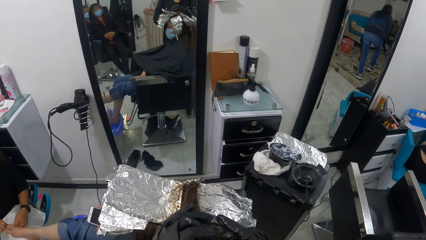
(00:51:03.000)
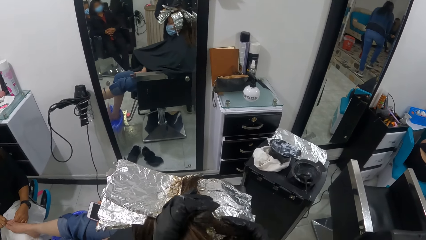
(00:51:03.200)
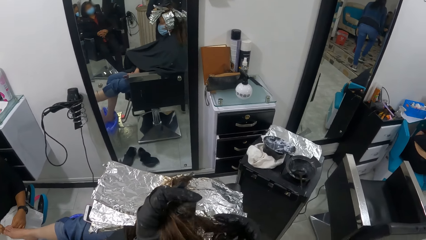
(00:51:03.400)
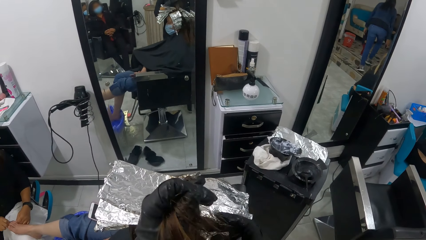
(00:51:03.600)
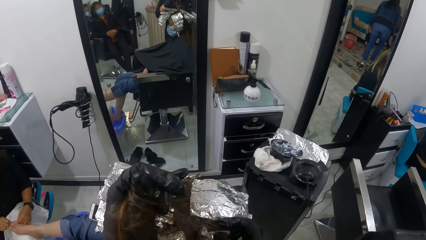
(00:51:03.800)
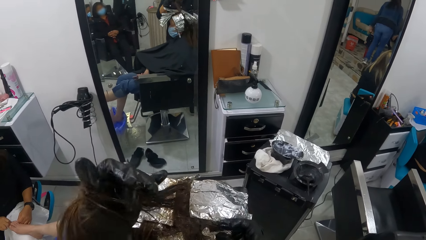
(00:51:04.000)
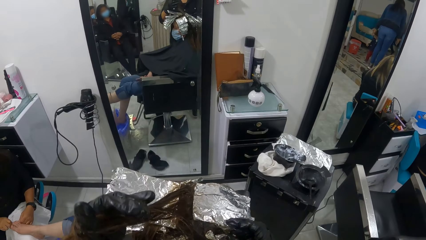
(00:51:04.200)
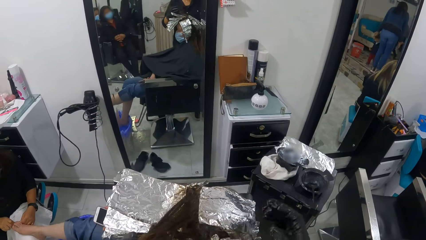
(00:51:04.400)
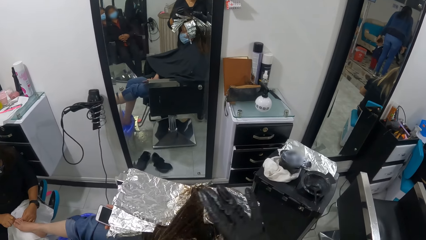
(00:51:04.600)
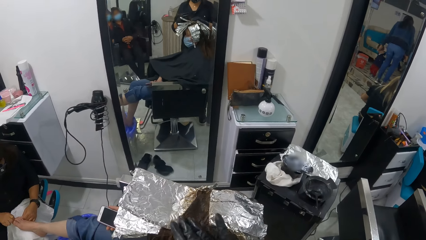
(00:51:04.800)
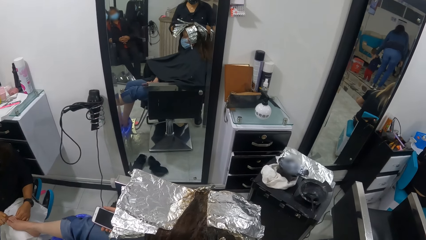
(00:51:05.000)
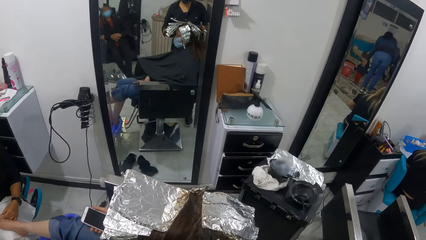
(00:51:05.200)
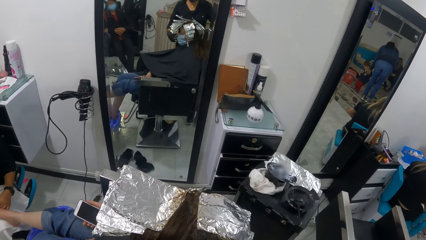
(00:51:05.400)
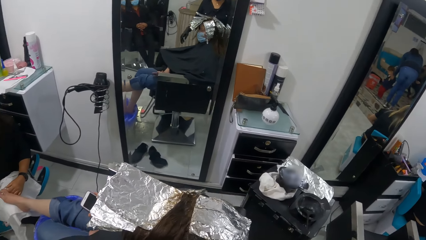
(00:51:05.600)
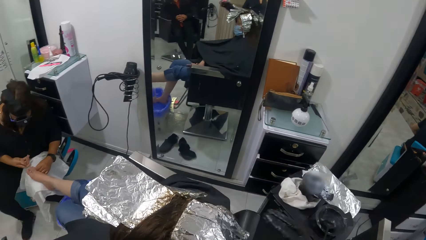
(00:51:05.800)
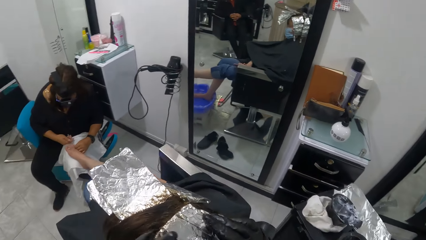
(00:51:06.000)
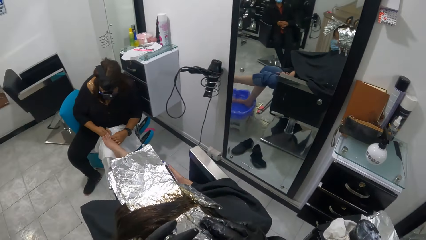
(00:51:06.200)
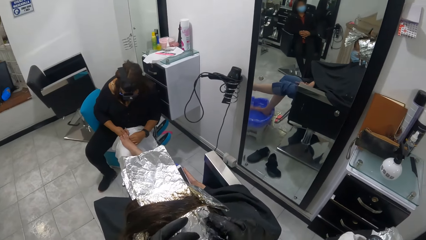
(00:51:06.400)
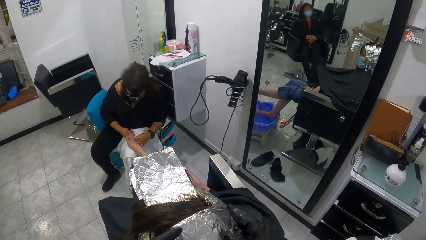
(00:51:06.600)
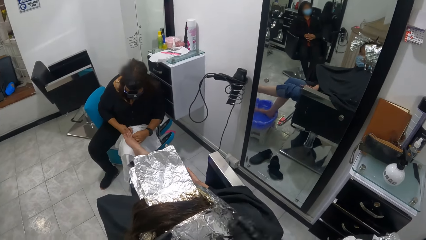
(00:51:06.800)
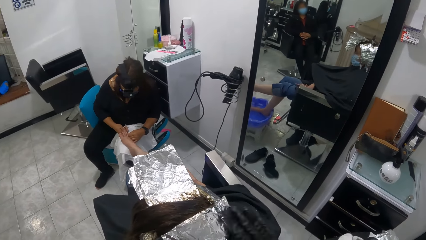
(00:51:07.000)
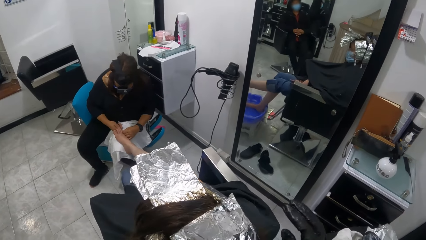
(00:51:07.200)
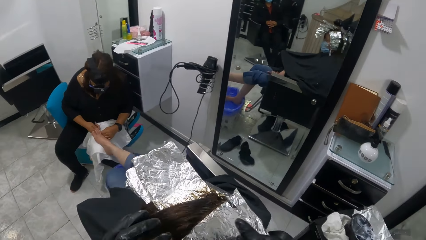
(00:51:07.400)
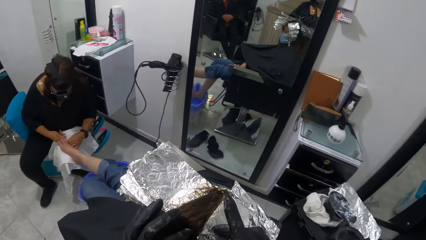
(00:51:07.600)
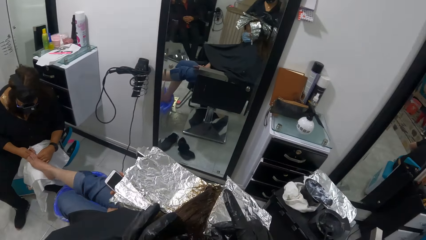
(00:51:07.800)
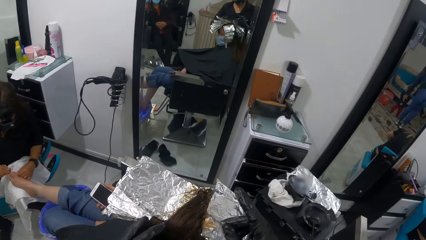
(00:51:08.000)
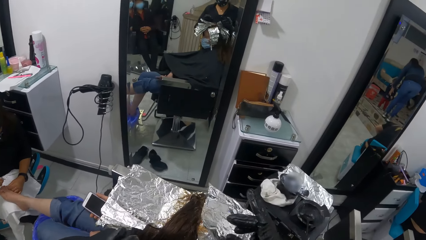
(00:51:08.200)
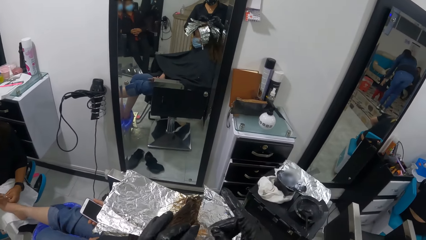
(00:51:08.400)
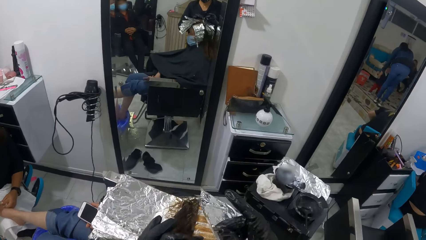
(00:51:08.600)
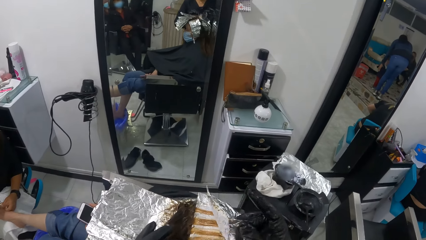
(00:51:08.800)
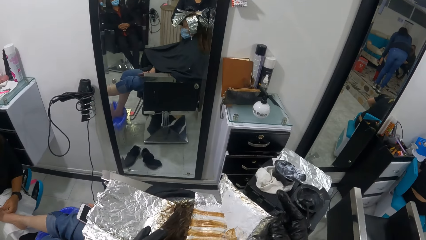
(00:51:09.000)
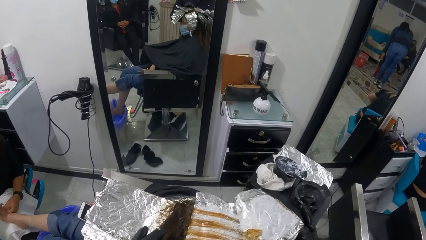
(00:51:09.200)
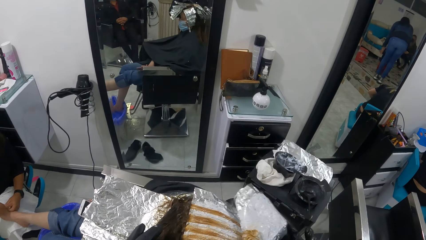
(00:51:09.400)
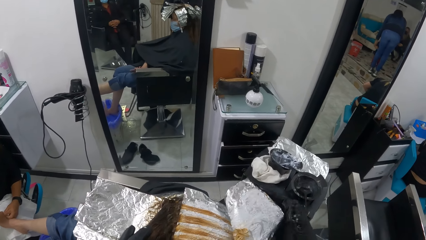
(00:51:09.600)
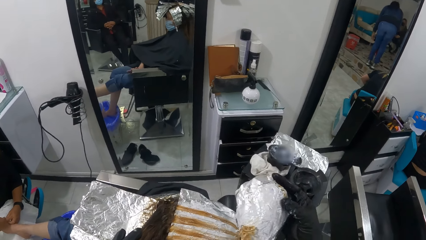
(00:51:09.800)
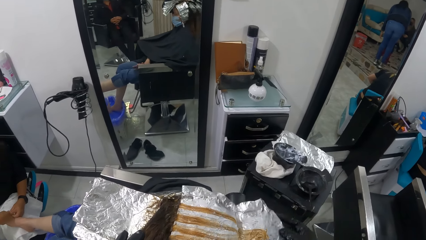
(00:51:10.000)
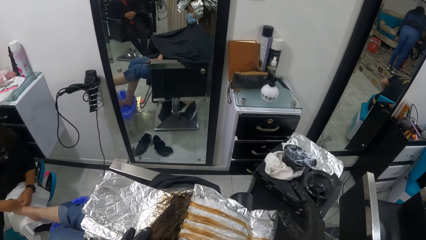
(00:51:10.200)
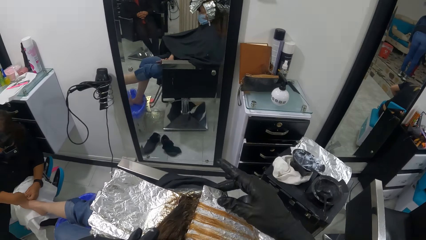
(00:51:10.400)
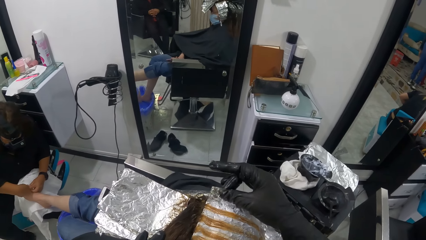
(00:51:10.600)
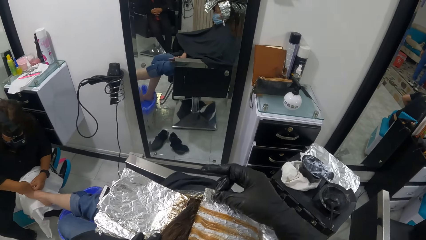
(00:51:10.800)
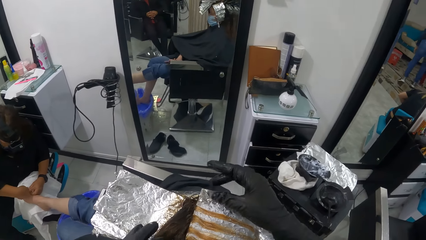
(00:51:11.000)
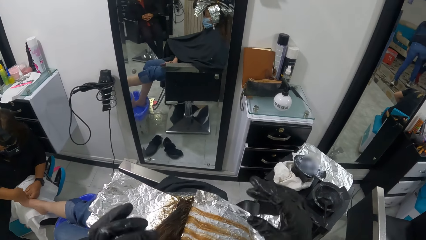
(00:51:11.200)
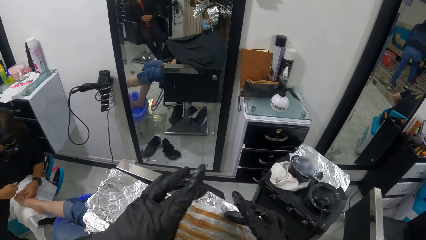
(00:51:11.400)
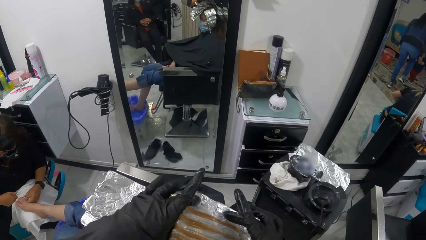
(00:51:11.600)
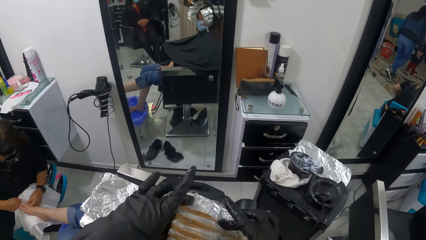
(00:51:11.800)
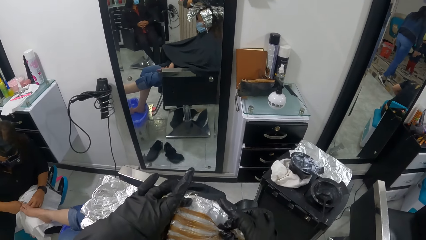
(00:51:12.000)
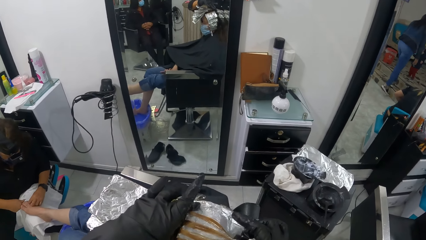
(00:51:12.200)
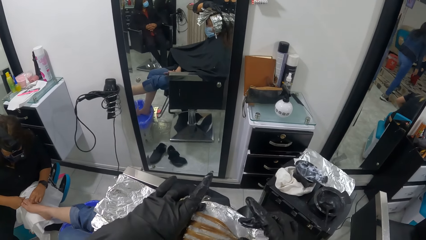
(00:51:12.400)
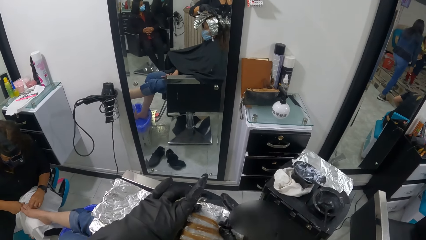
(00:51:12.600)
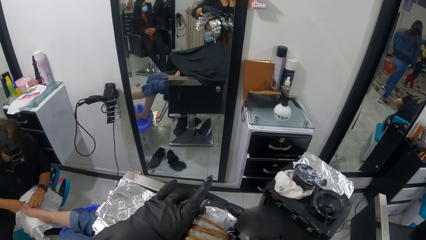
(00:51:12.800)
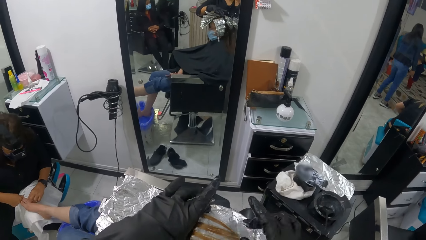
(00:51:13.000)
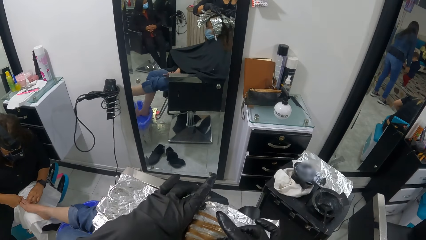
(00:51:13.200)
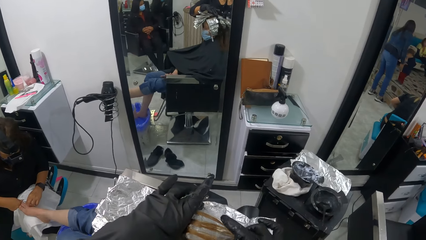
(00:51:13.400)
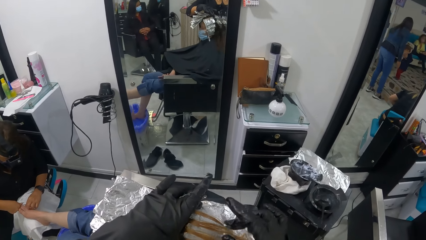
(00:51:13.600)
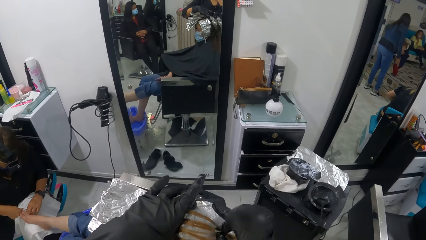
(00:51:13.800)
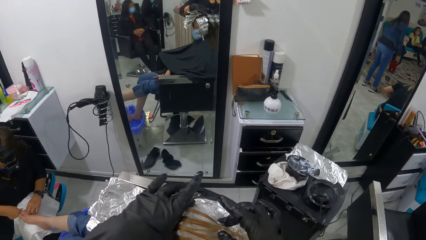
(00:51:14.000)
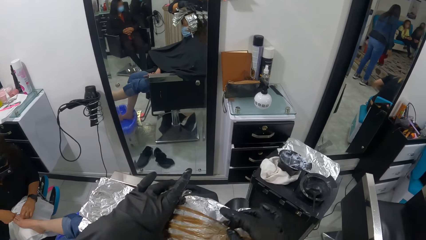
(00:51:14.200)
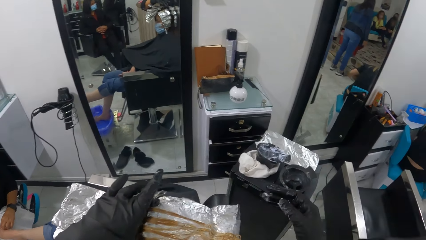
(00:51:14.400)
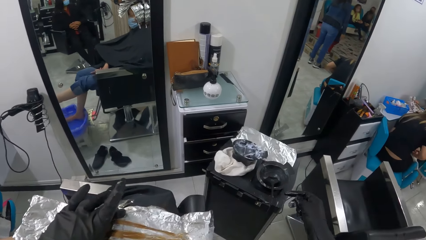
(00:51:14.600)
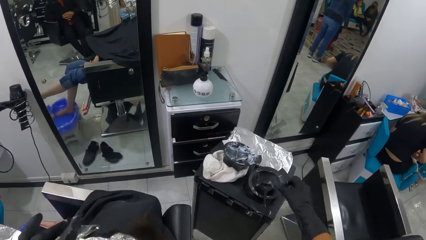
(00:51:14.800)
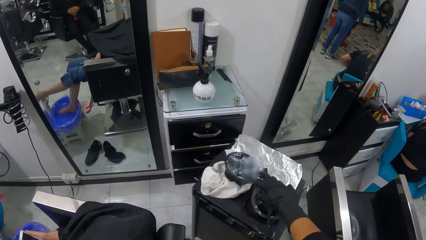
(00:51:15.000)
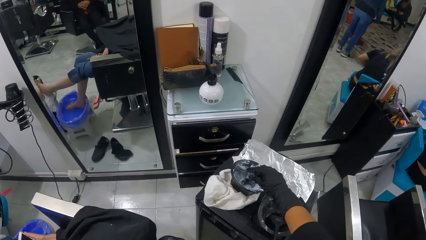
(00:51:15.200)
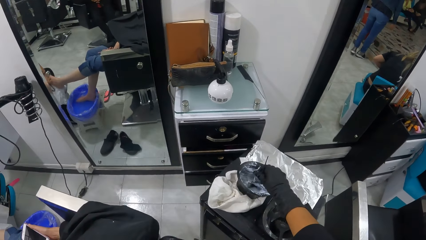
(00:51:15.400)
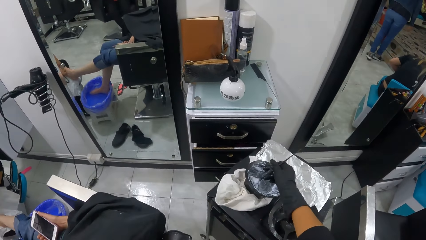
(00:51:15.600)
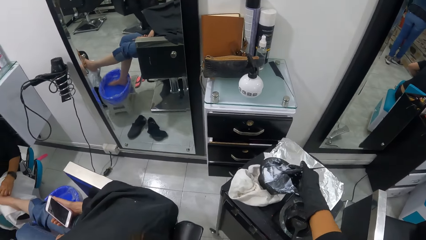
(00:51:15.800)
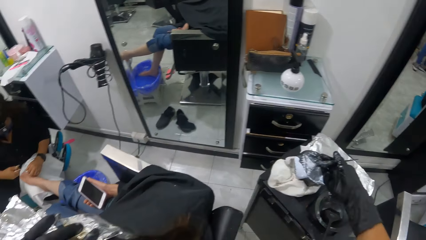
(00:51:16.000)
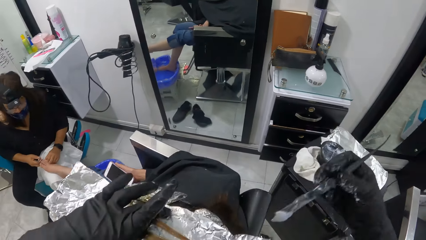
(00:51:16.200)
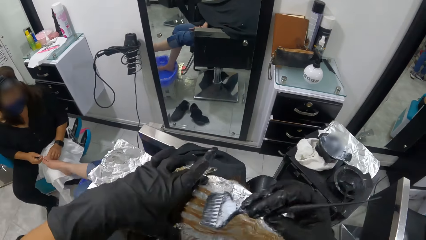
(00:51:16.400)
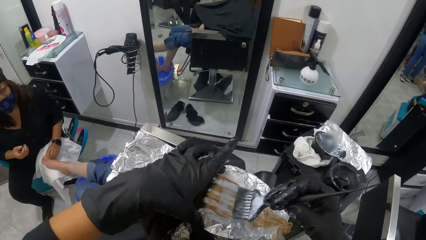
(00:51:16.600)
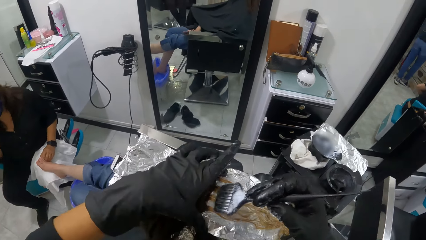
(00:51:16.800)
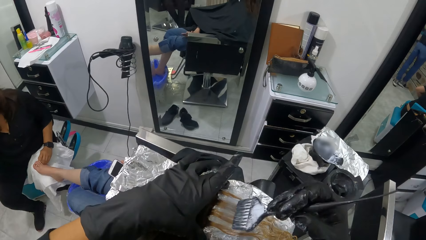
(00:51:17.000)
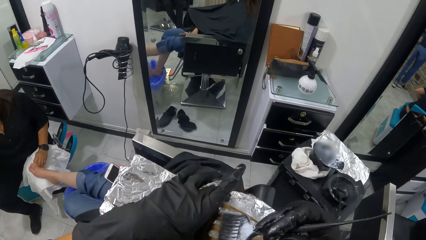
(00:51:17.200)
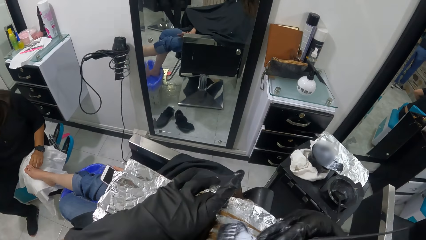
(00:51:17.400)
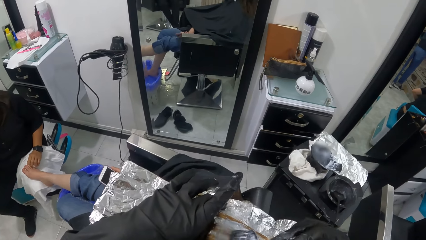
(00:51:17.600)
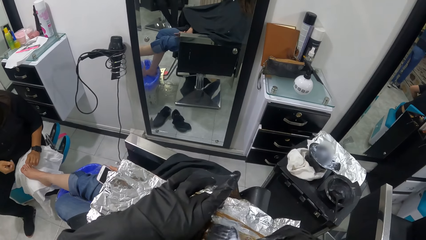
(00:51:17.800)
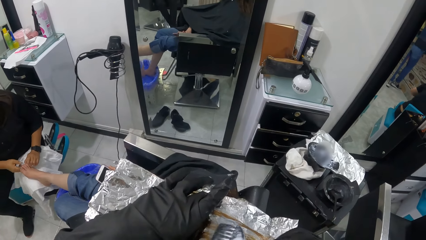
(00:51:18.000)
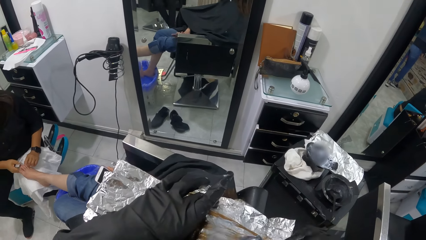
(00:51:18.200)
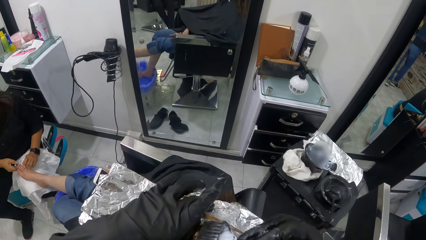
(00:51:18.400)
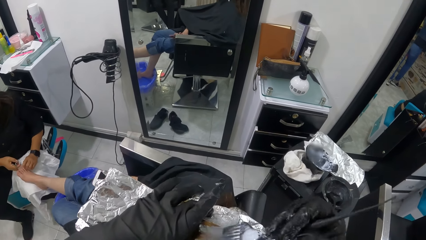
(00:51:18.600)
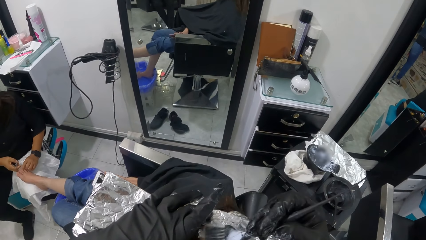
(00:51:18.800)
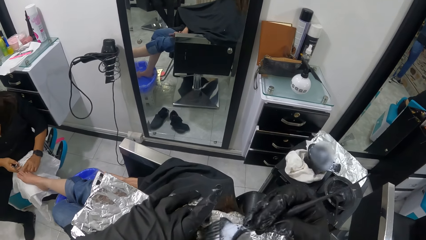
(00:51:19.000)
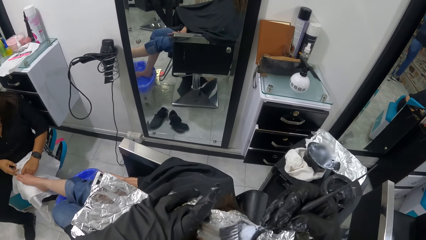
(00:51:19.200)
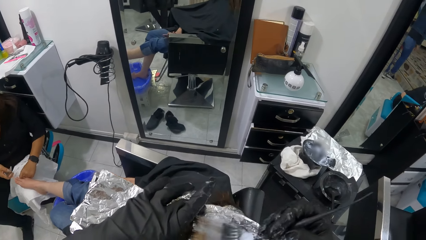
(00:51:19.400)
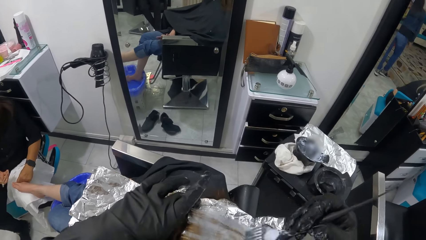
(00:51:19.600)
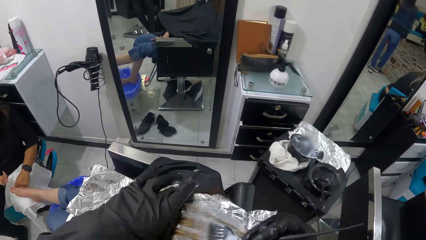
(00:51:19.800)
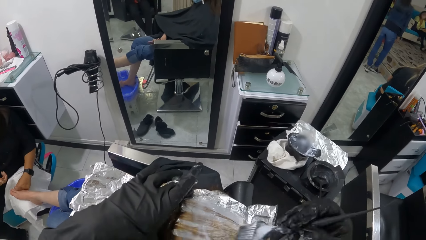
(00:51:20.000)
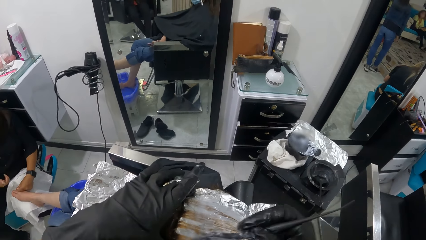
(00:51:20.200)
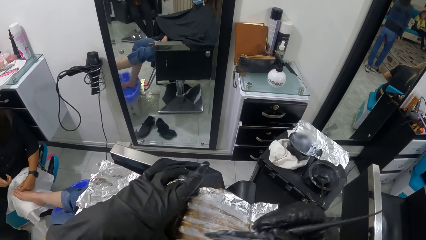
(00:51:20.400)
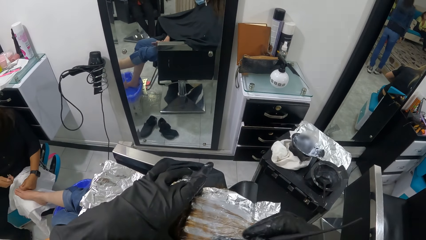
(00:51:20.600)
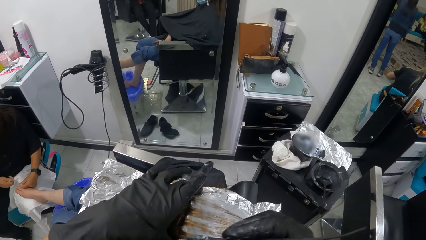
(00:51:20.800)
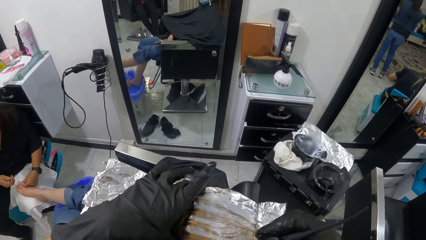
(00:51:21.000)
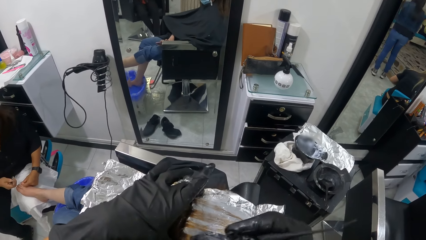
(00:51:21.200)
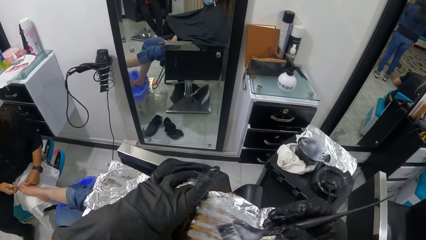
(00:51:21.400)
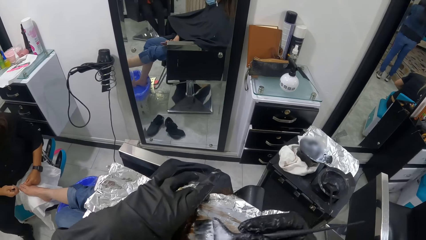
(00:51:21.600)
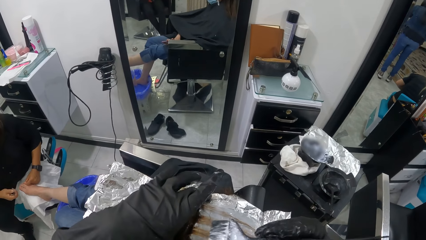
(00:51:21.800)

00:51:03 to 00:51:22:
The camera wearer stretches the woman's hair. She pulls the woman's hair. She unfolds a foil on the woman's head with both hands. She makes a step. She touches the woman's hair. She makes a step. She touches the woman's hair. She pulls the foil. She moves both hands. She touches the woman's hair. She moves the right hand. She picks the brush or hair brush from the highlighter bowl with her right hand. She scoops dye from the bowl. She lifts the hair brush. She brushes hair highlighter on the brush in her right hand onto the woman's hair. She holds the foil with her left hand.
